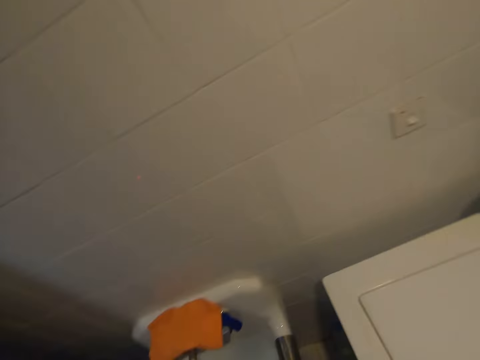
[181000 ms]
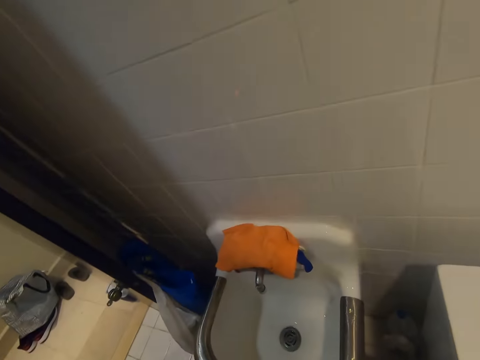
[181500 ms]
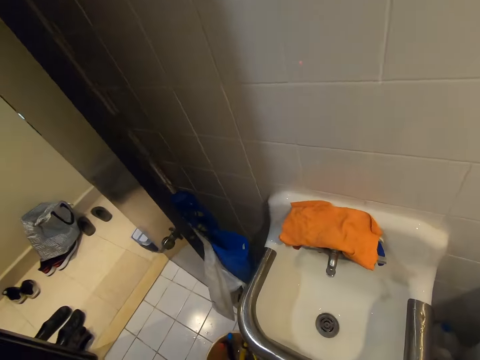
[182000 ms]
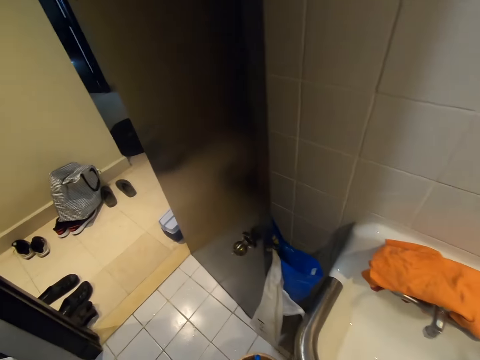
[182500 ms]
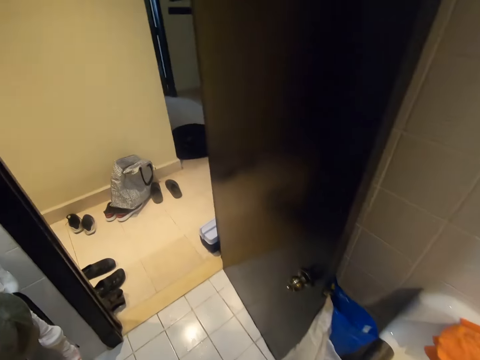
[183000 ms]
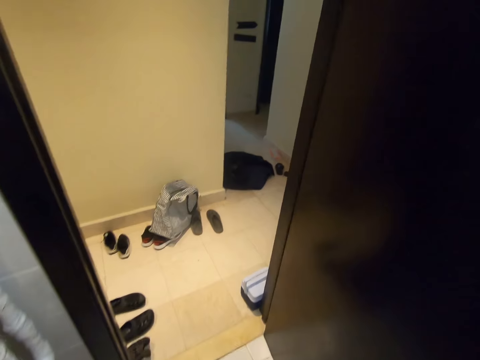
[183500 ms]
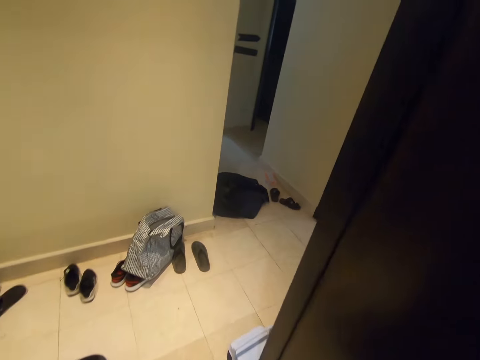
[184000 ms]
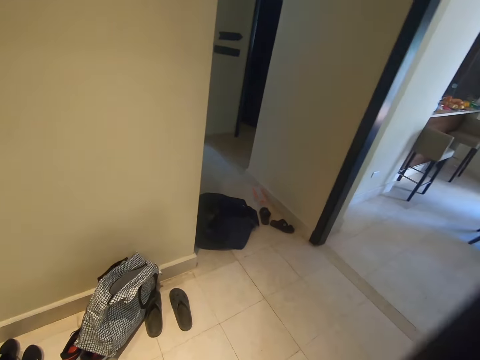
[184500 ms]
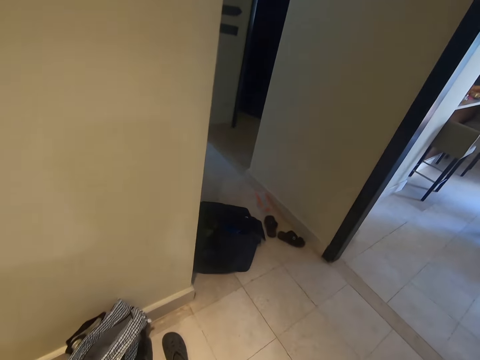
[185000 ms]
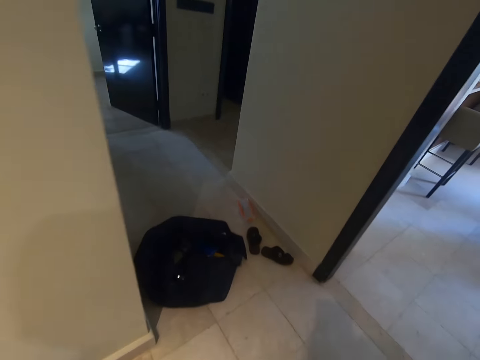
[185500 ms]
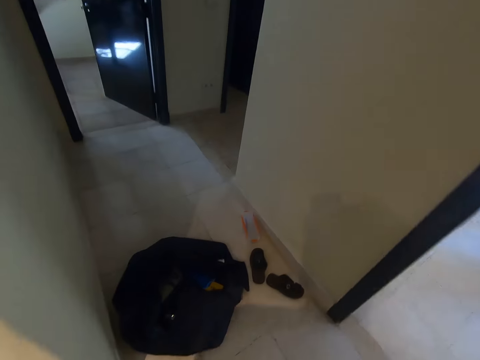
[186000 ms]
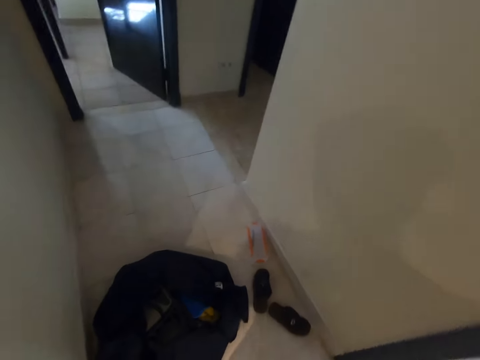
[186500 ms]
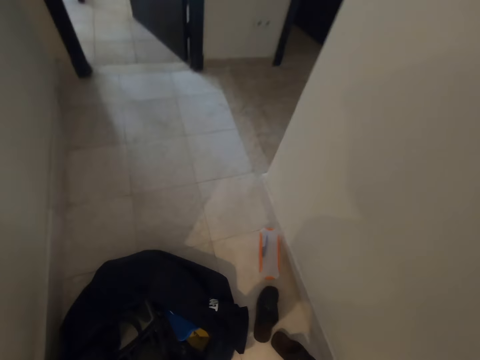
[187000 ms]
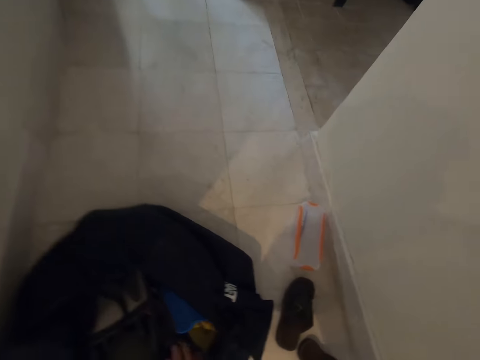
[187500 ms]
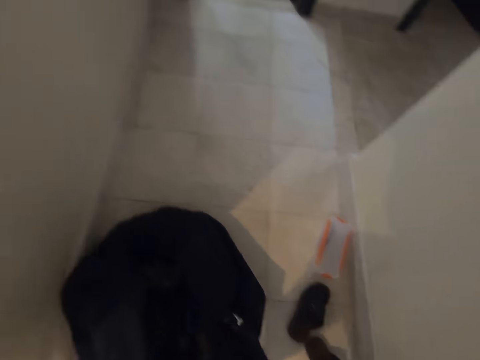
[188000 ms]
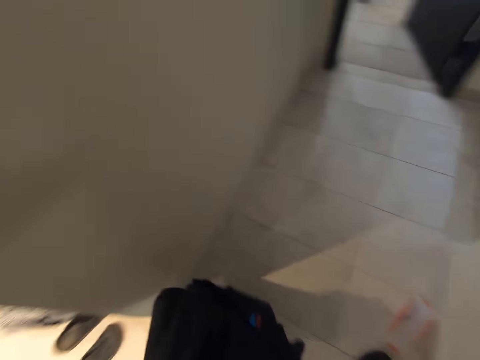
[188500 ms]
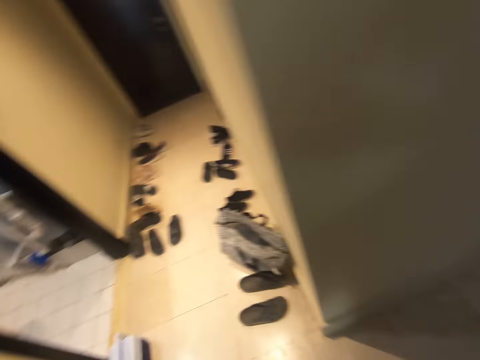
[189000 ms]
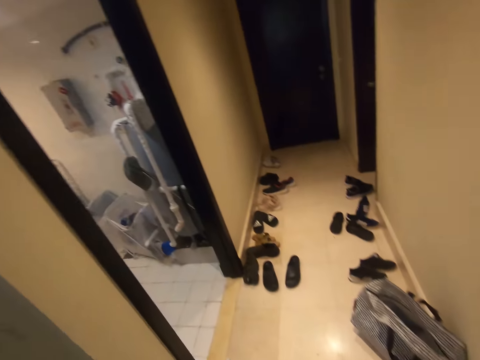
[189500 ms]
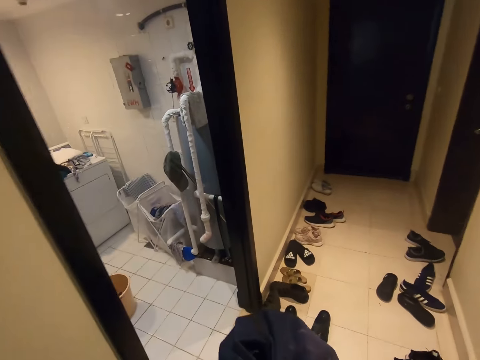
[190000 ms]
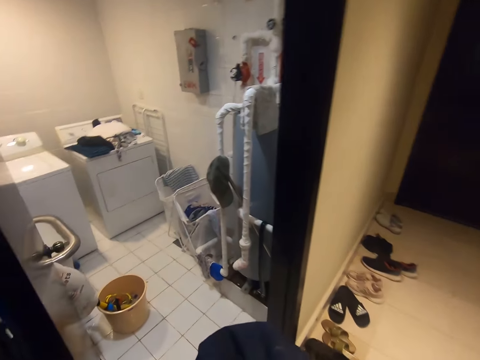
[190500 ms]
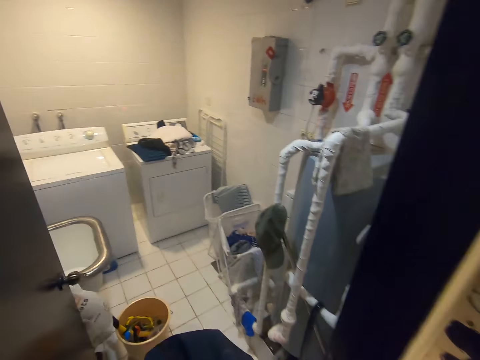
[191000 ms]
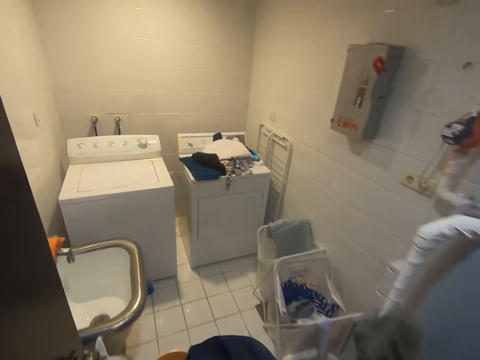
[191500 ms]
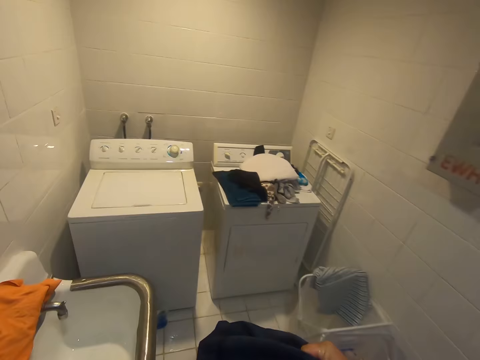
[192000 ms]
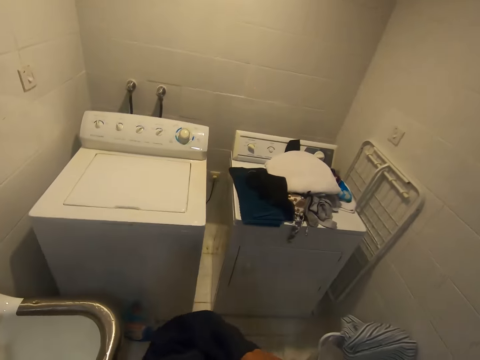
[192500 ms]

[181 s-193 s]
The camera wearer walks around the house. They bend. They pick a bag from the floor. They walk back.

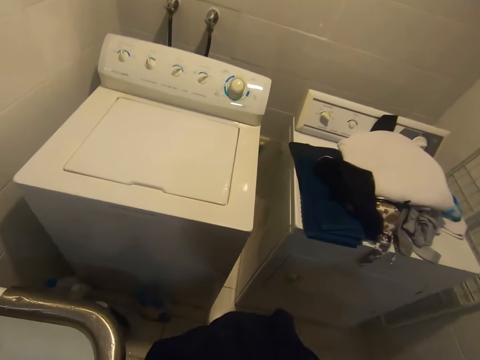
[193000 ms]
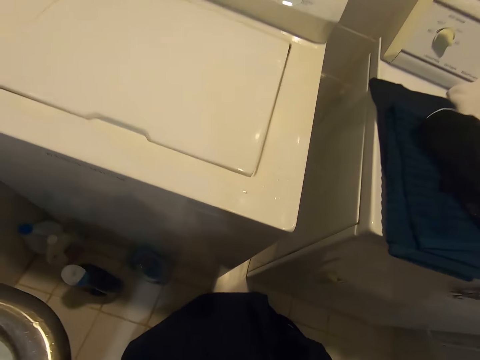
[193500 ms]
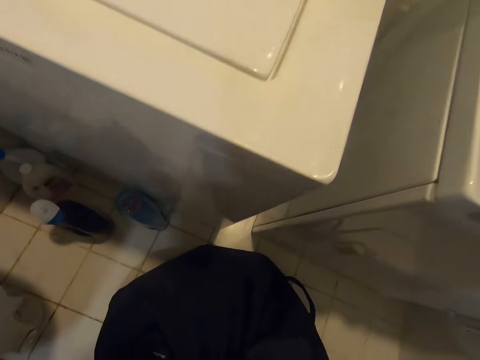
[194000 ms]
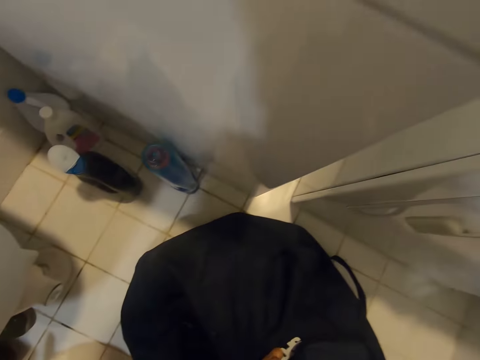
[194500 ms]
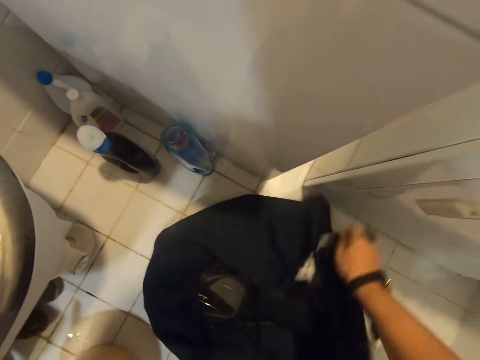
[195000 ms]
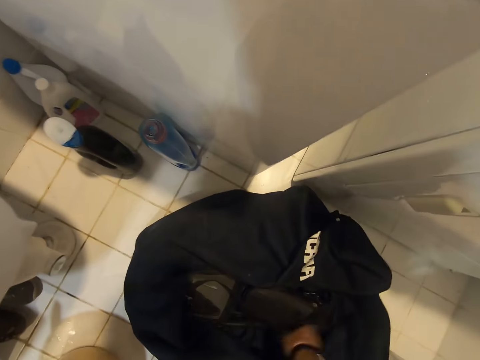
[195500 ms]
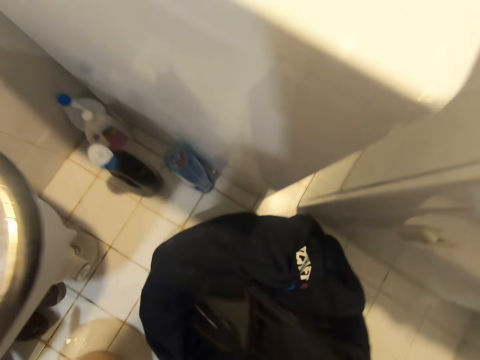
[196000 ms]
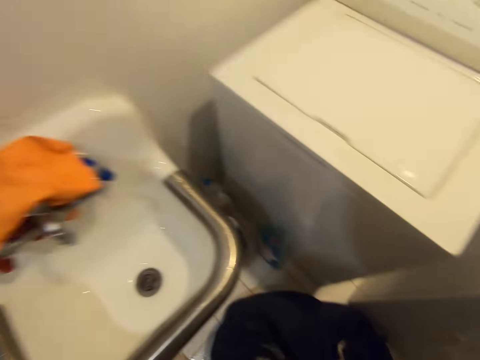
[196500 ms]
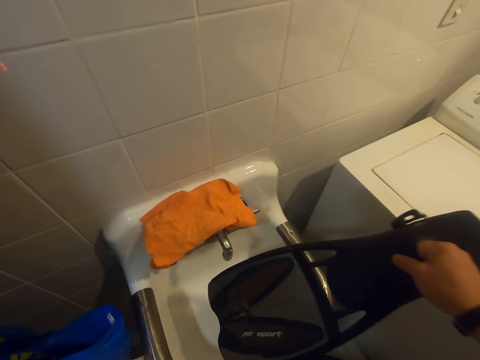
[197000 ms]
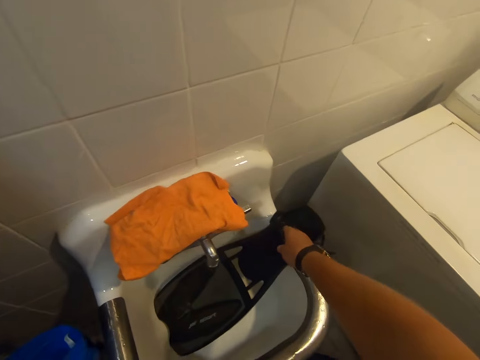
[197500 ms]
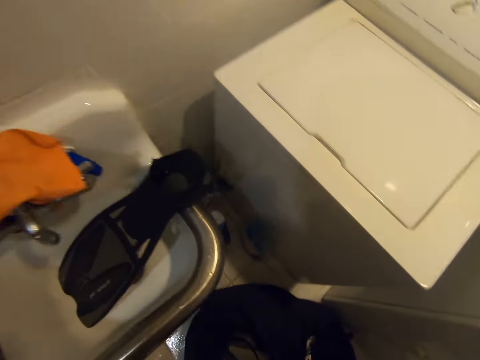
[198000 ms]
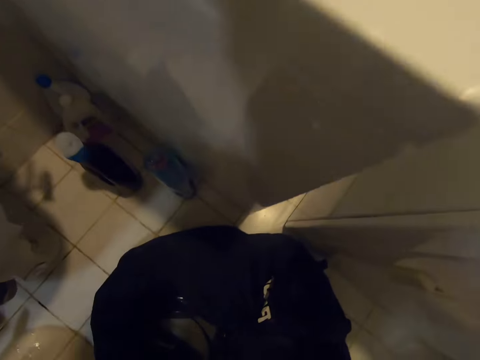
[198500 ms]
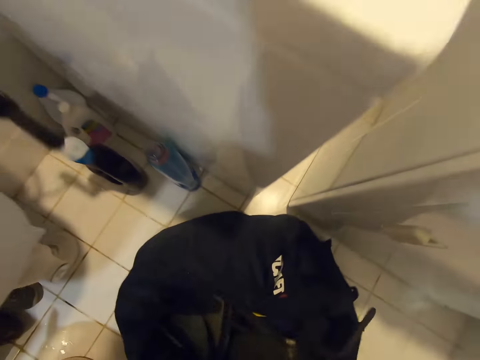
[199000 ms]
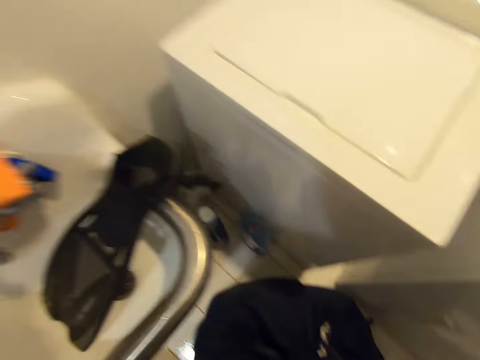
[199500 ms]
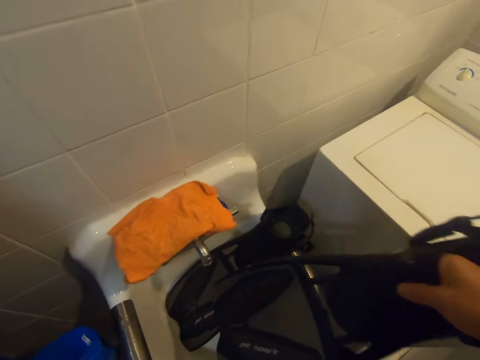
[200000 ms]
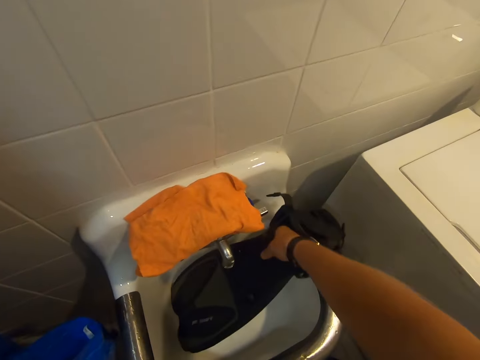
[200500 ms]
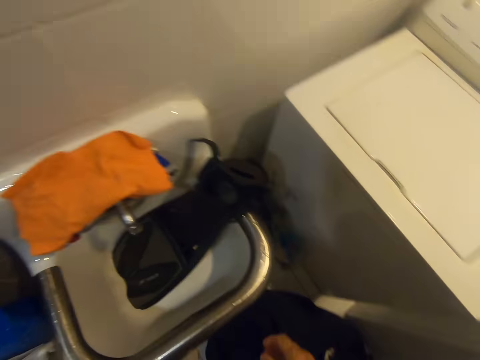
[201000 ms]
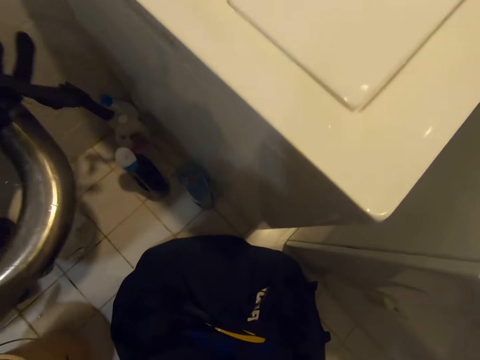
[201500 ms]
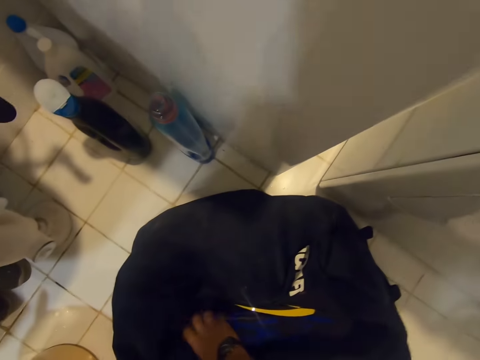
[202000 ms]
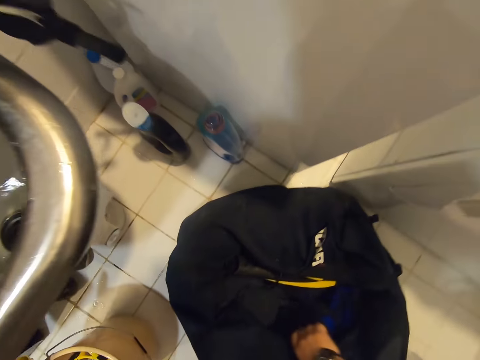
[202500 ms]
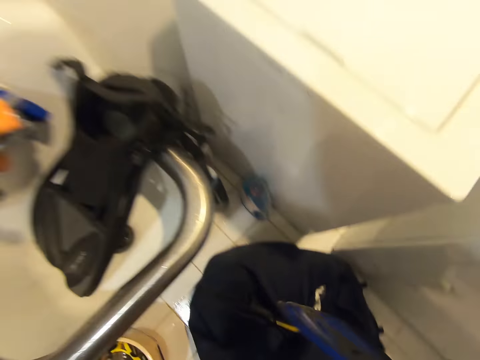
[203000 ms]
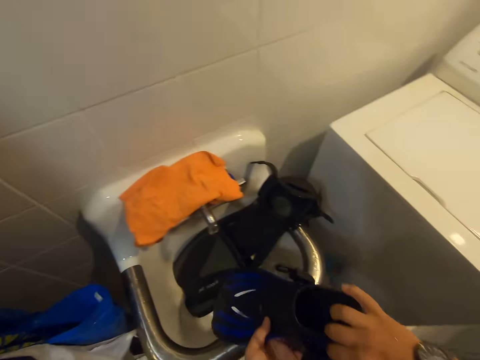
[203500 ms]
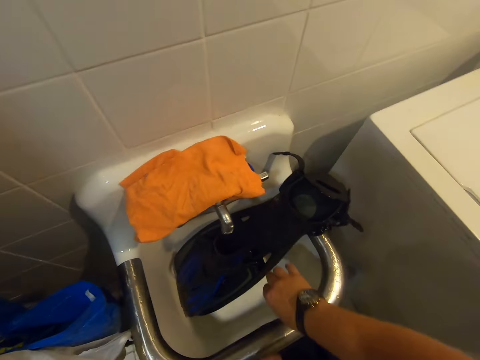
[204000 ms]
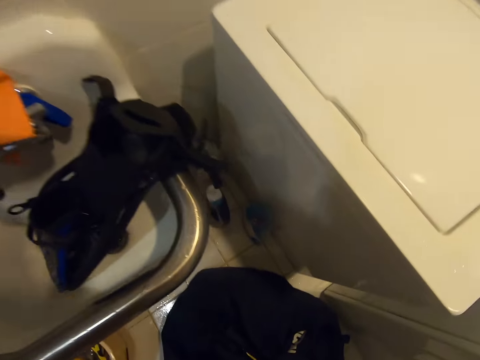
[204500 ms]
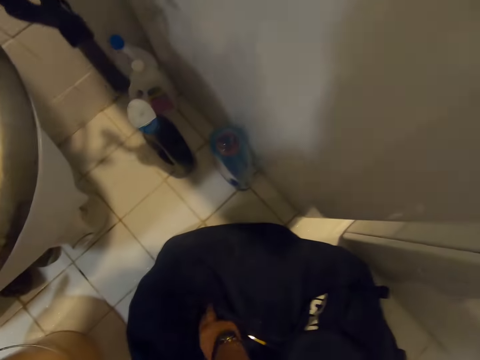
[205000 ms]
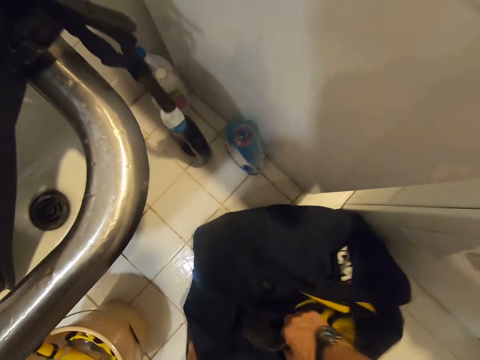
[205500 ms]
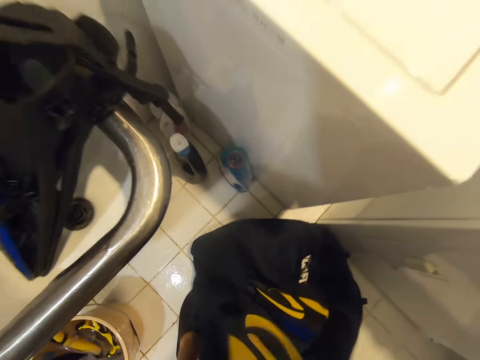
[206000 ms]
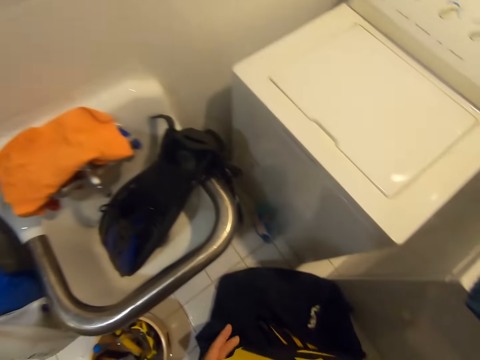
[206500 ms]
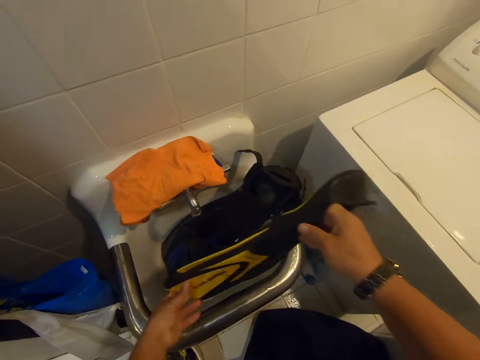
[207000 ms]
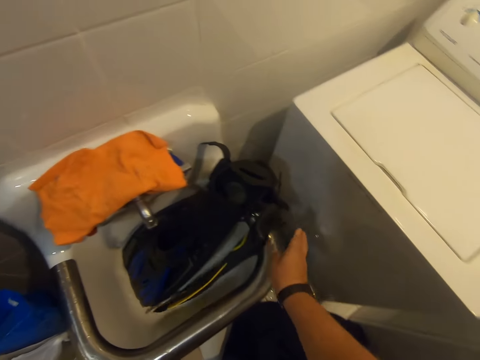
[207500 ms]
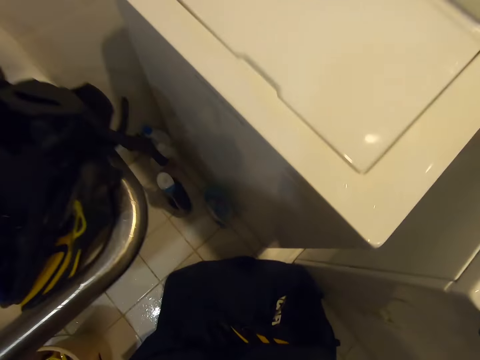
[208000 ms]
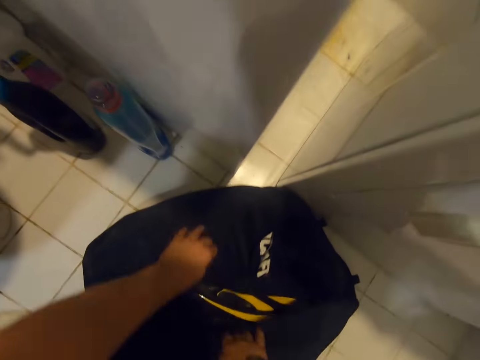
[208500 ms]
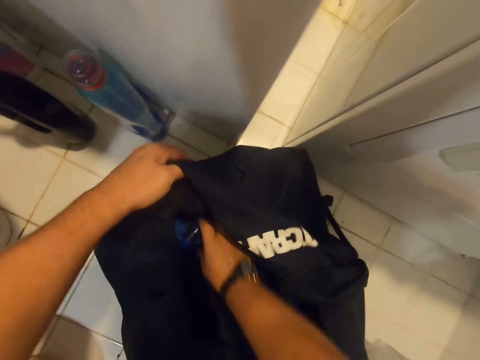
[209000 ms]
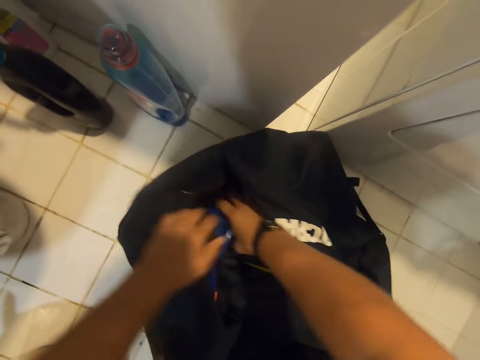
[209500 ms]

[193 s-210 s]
The camera wearer places the bag on the laundry floor. They remove a snorkel flipper from the bag and place the snorkel flippers on the sink. They remove a snorkel flipper from the bag and place the snorkel flippers on the sink. They remove a snorkel flipper from the bag and place the snorkel flippers on the sink. They remove a snorkel flipper from the bag and place the snorkel flippers on the sink.
